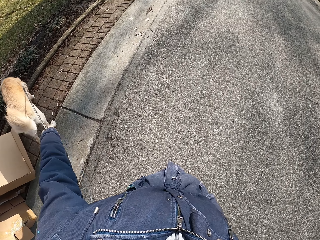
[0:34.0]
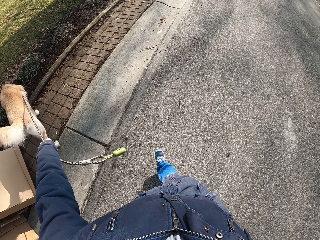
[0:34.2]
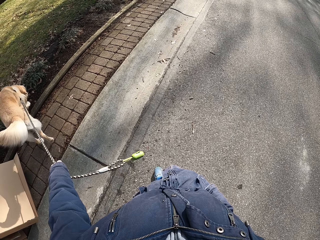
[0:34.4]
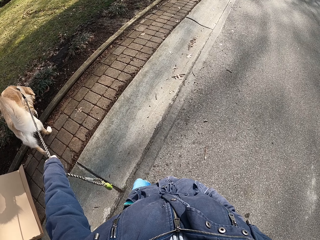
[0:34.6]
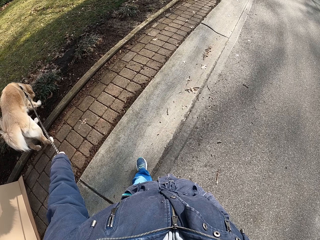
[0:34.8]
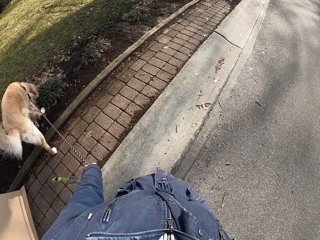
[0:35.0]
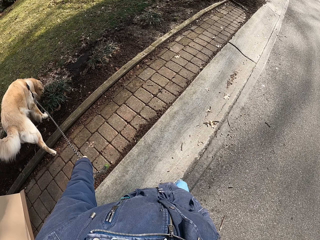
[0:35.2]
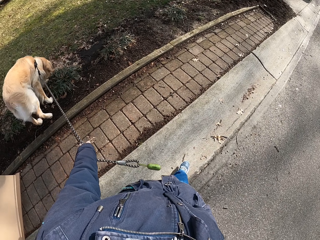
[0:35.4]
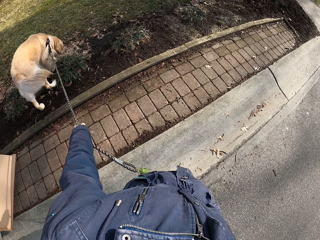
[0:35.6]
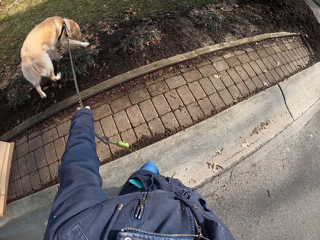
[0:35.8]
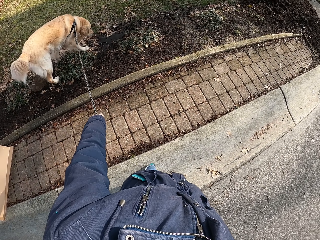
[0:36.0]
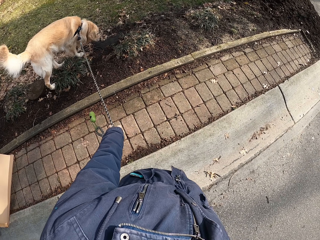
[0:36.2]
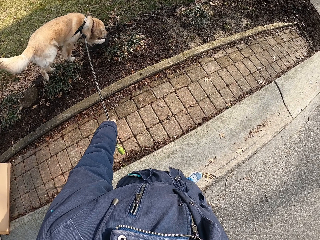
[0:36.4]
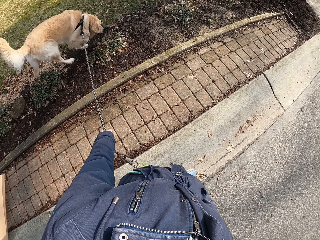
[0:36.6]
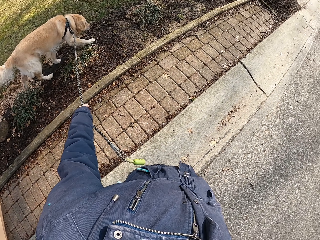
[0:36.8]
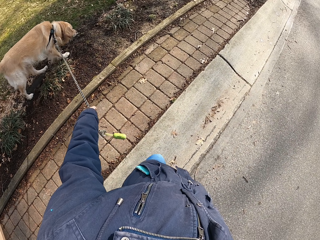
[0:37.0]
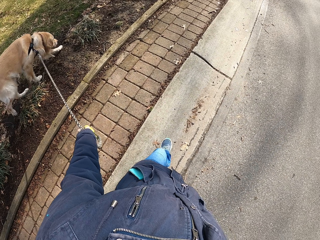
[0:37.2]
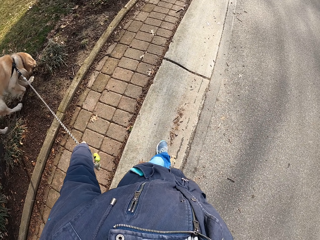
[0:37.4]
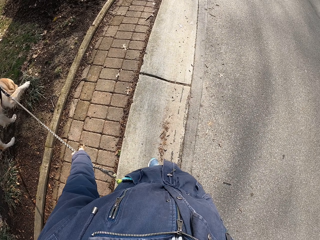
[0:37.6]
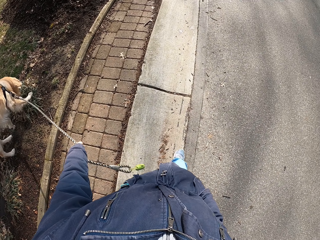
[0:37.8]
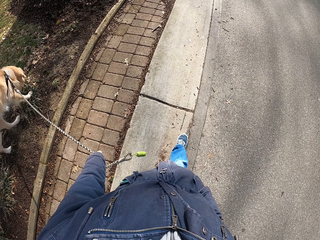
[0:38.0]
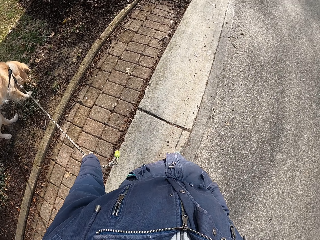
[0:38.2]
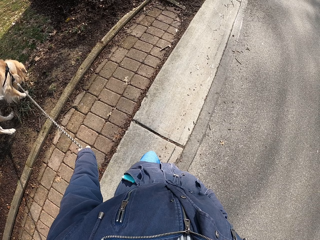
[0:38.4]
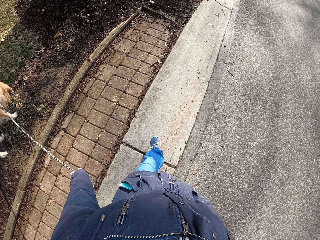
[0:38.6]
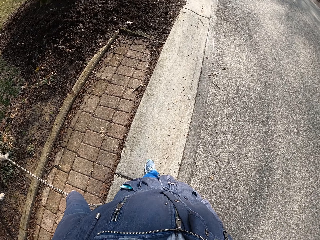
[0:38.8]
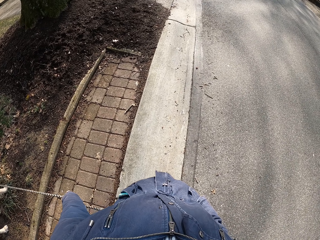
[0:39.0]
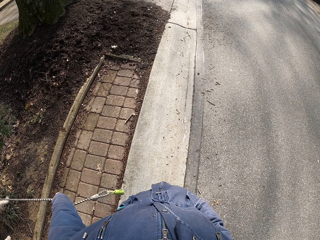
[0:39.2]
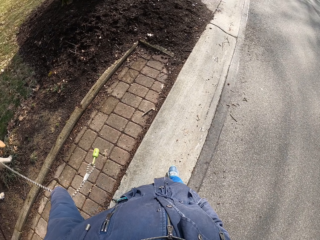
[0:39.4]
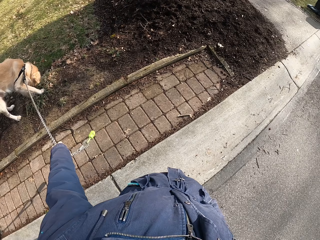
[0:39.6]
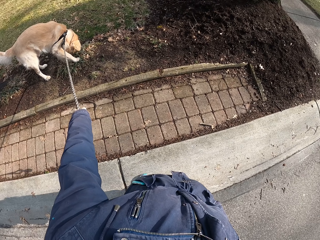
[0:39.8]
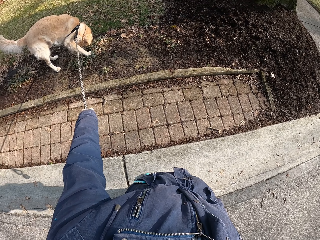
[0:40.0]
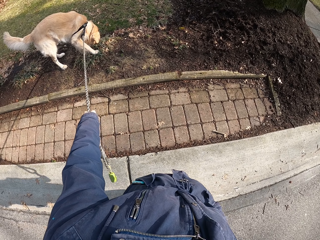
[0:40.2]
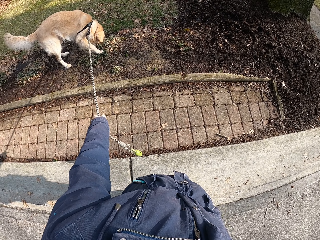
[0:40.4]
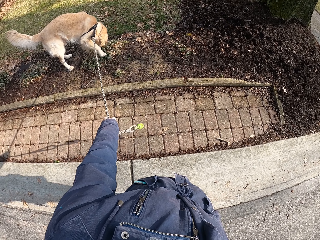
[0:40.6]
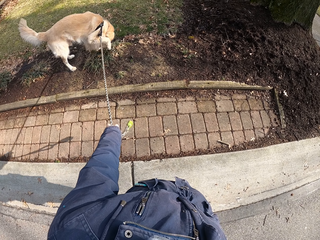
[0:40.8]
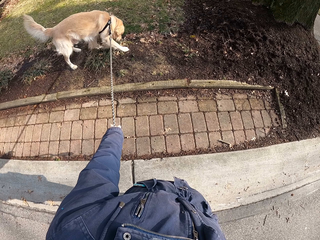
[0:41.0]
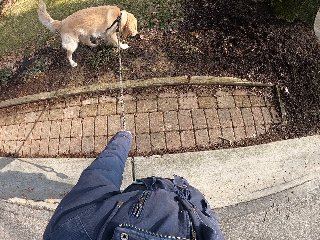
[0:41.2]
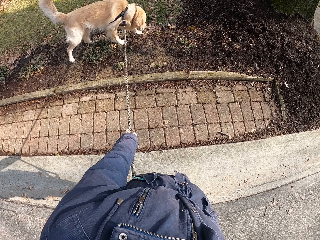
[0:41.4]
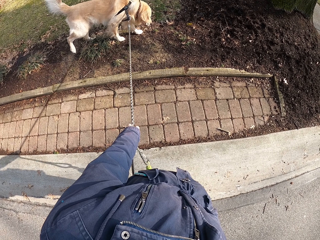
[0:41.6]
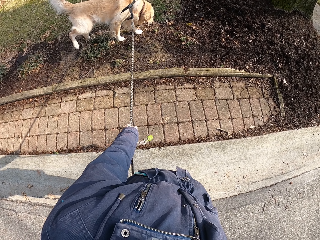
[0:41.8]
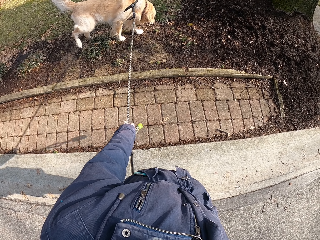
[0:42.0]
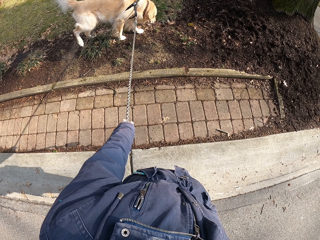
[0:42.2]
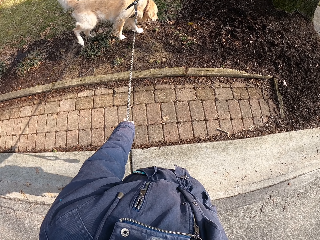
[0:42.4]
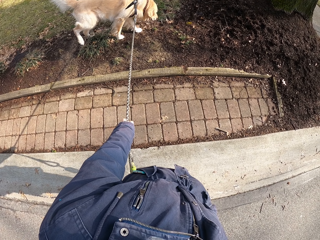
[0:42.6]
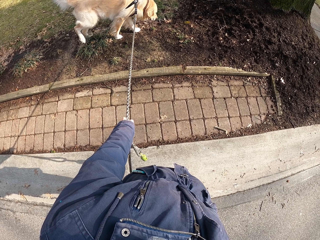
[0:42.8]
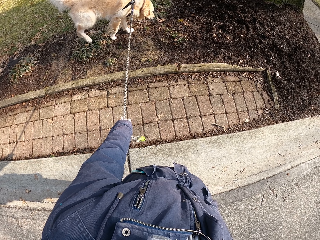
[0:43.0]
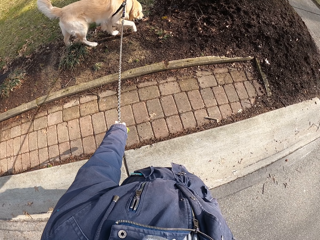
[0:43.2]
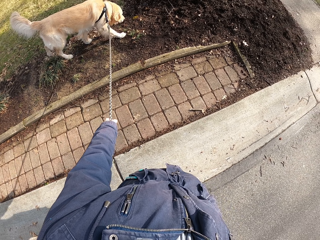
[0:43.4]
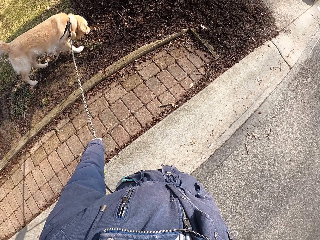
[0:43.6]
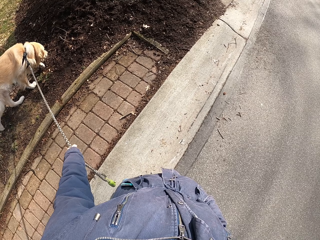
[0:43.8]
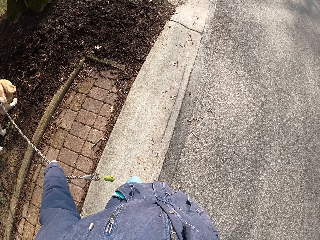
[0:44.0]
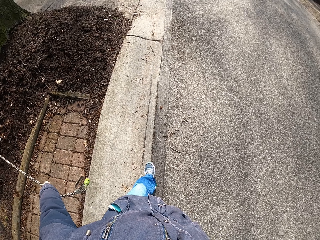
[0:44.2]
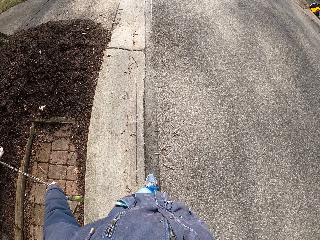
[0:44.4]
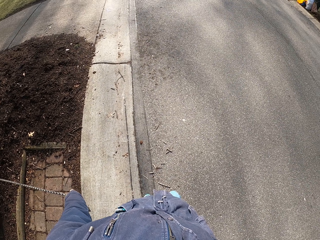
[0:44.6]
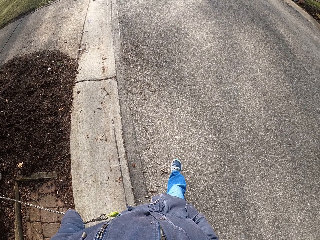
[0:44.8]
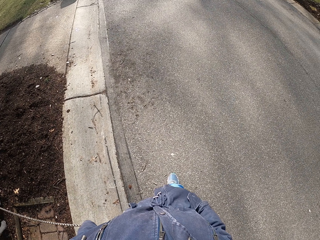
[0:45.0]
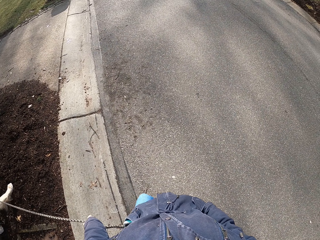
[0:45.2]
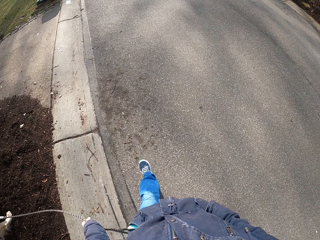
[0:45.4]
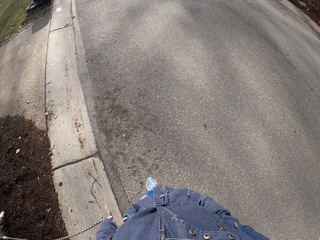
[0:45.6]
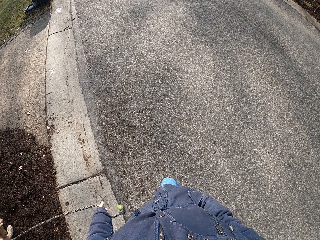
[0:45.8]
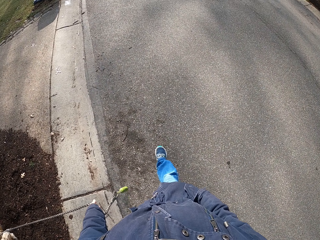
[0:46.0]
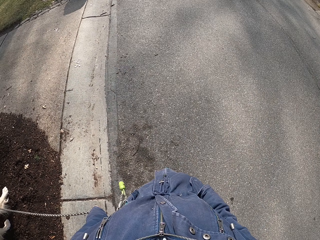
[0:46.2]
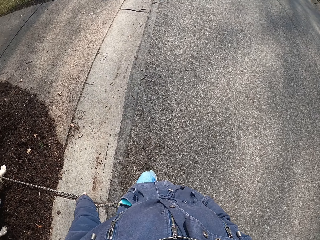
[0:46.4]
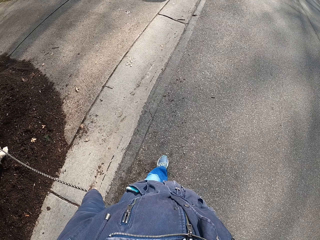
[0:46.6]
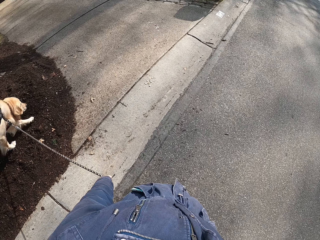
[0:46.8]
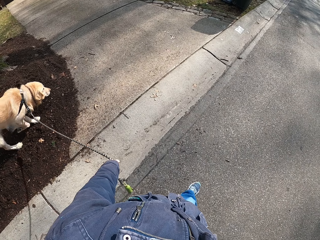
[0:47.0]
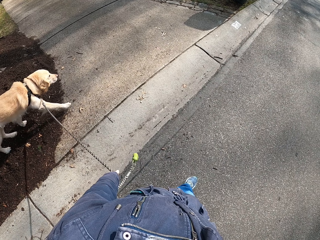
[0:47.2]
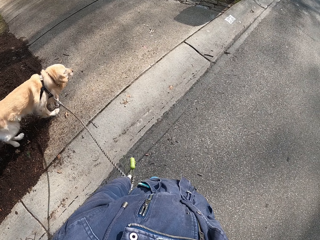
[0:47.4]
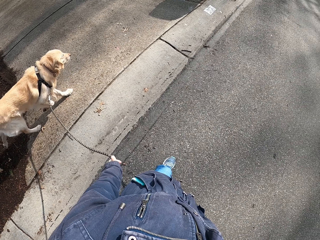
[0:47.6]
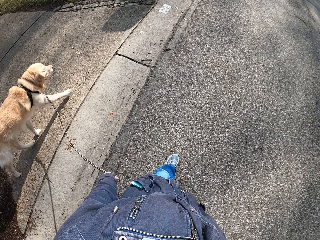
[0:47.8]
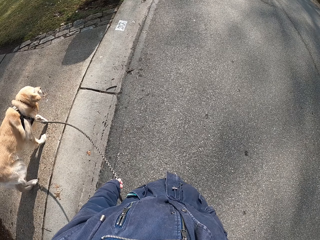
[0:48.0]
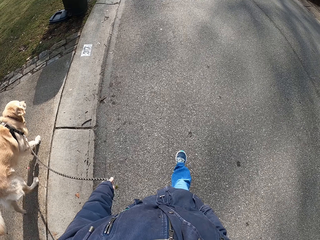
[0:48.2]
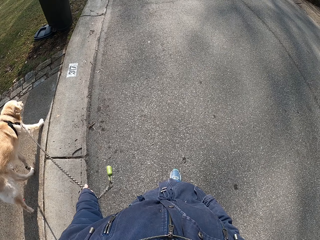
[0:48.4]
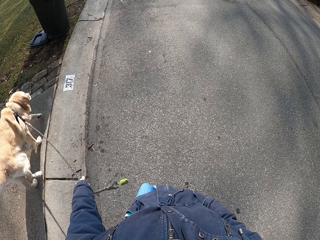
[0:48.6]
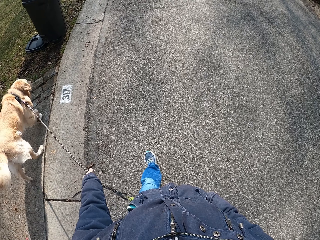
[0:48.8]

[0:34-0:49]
The camera wearer stops. They hold the dog's rope with the left hand and walk.

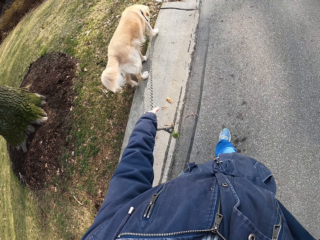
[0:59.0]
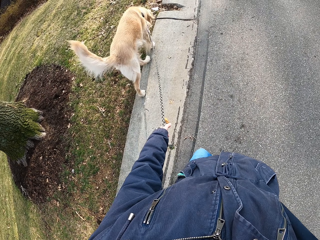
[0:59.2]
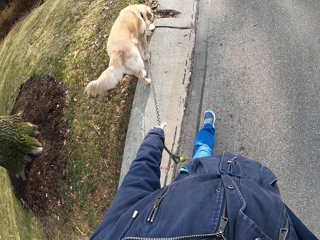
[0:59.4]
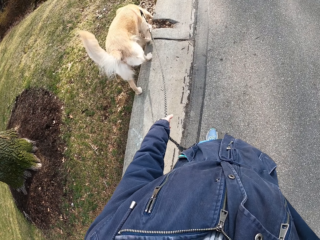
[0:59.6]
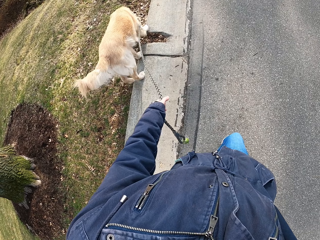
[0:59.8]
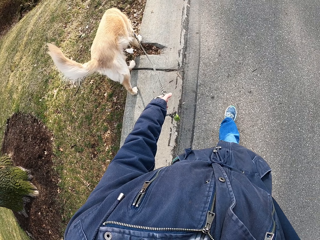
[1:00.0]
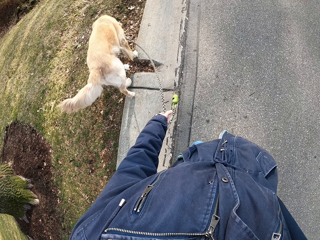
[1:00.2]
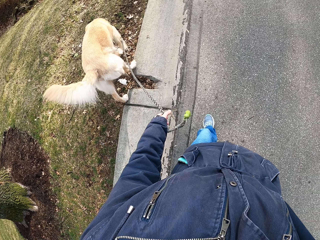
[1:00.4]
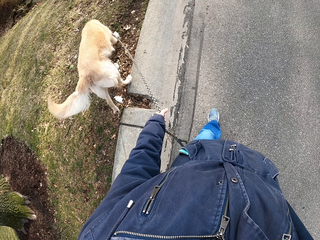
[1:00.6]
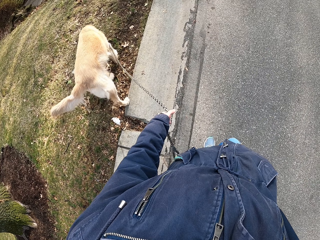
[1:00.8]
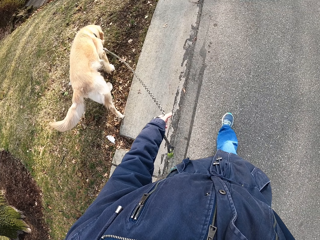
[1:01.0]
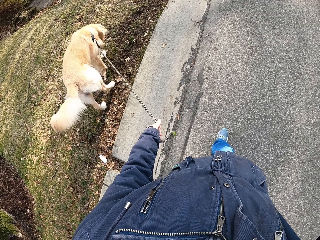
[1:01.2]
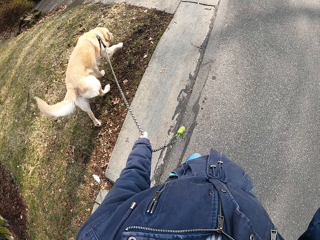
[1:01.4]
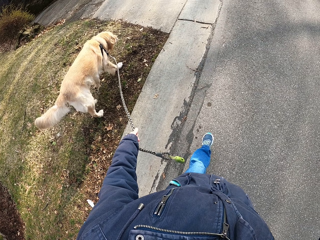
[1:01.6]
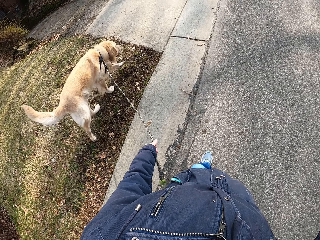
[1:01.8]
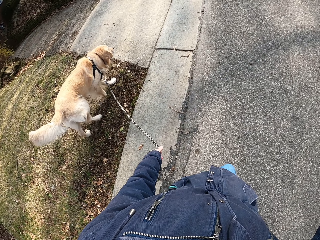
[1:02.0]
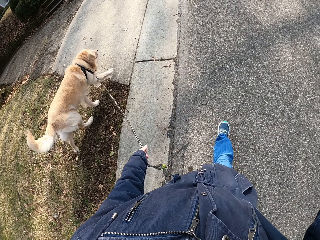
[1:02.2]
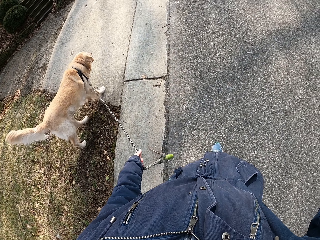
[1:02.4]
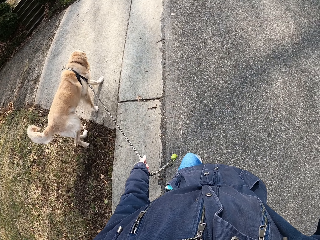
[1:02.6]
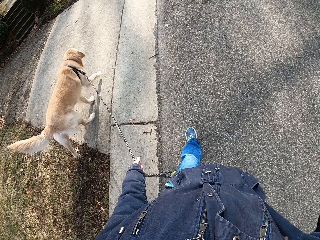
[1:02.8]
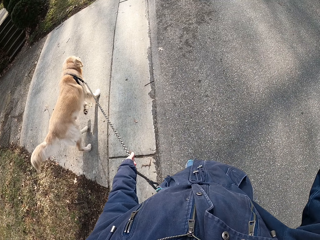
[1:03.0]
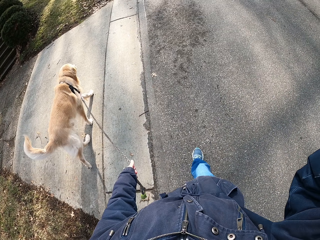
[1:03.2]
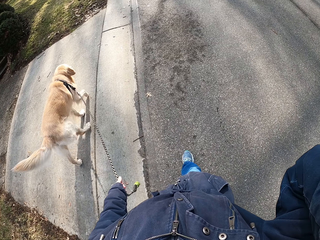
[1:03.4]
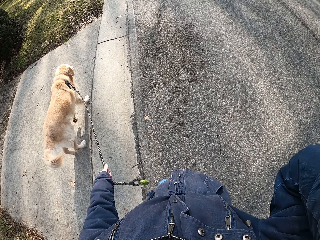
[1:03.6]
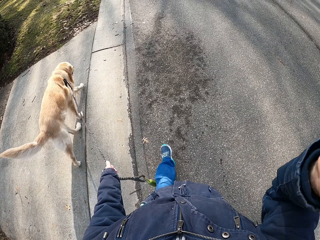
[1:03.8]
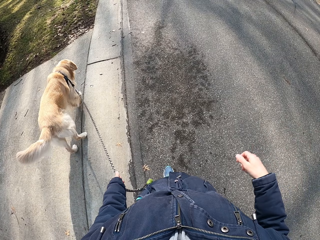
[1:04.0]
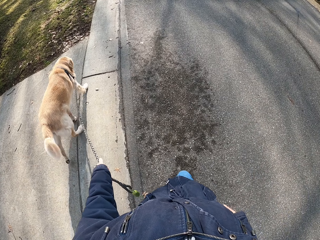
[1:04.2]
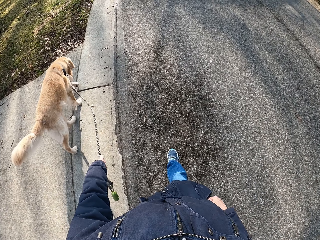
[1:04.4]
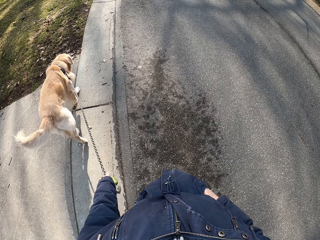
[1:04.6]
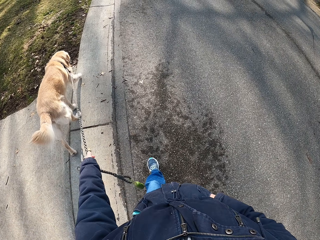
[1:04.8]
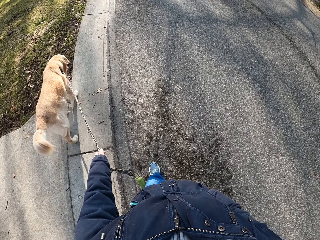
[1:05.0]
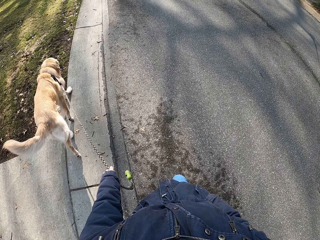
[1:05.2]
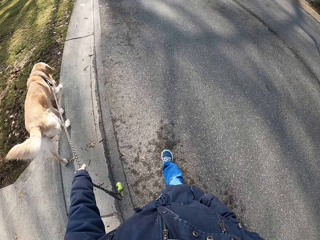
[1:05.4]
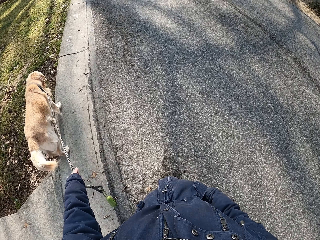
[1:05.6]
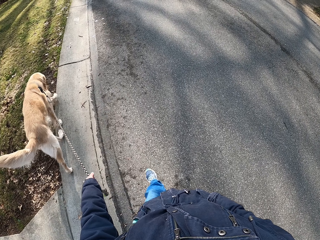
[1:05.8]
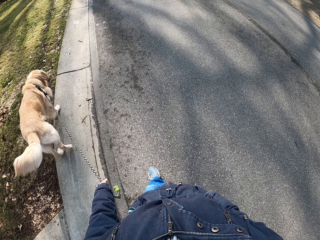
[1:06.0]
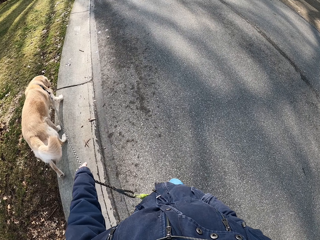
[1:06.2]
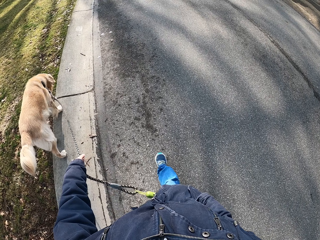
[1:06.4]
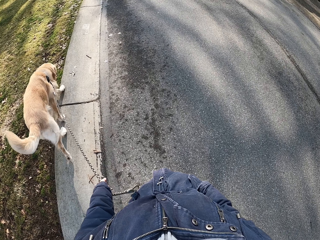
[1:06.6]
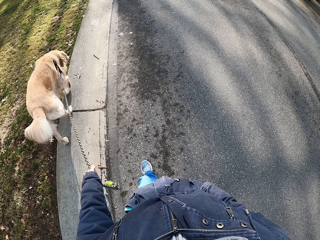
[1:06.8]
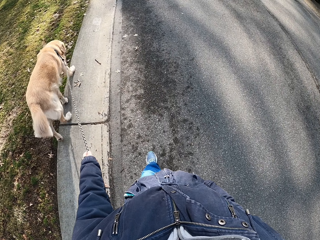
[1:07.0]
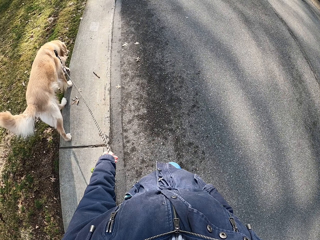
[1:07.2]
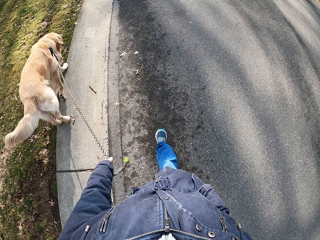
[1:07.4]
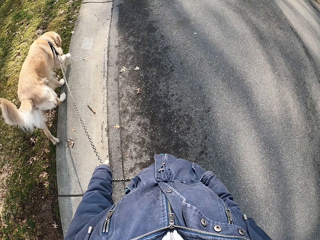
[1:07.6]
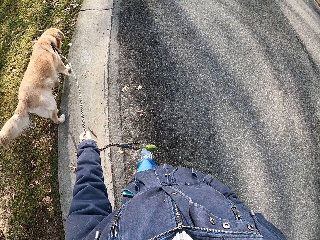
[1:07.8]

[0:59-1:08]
The camera wearer raises the right hand. They put the right hand in the jacket pocket. They hold the dog's rope with the left hand and walk.
